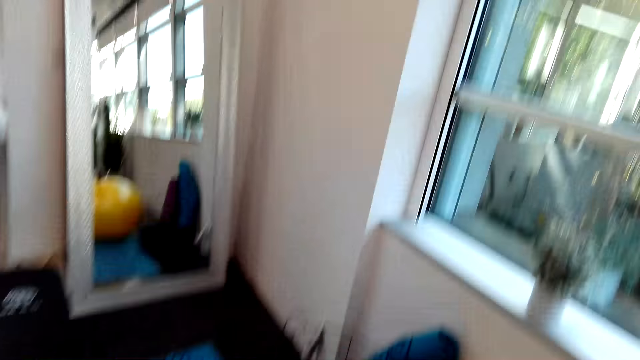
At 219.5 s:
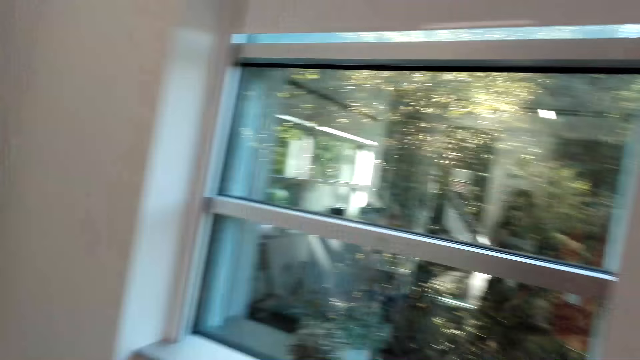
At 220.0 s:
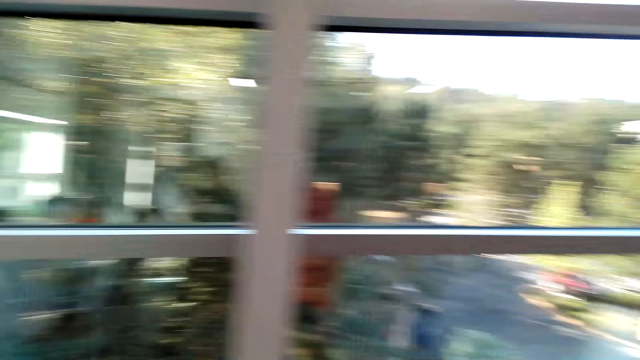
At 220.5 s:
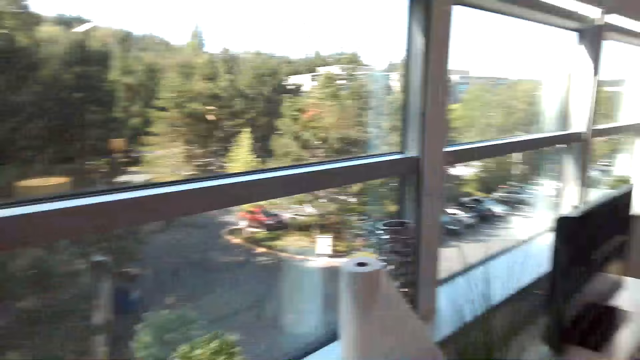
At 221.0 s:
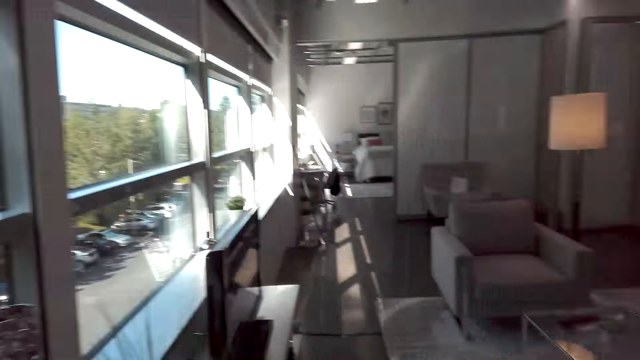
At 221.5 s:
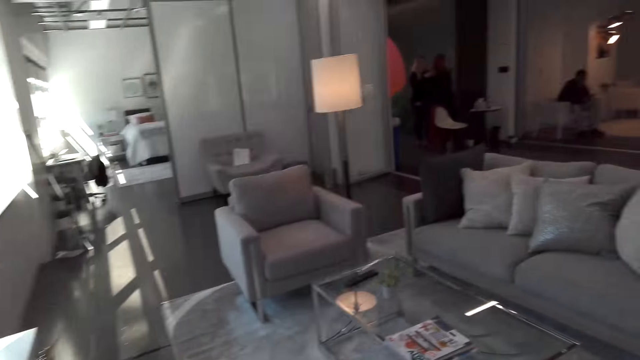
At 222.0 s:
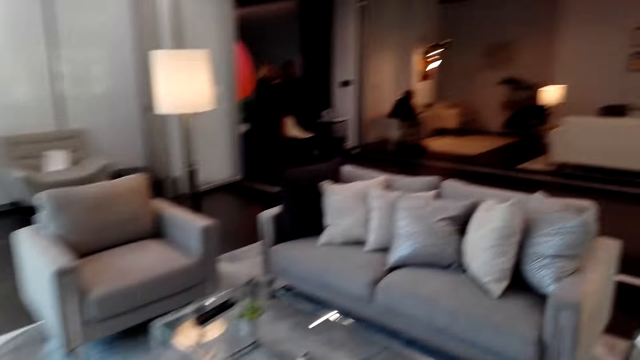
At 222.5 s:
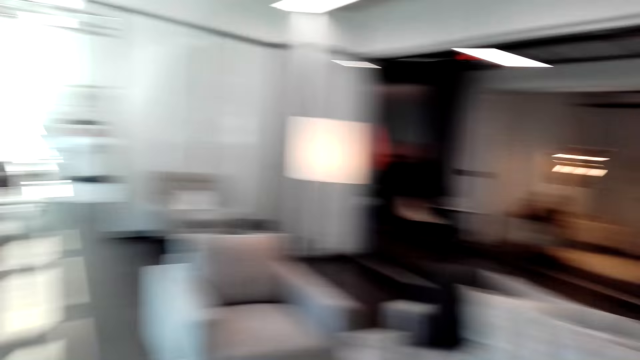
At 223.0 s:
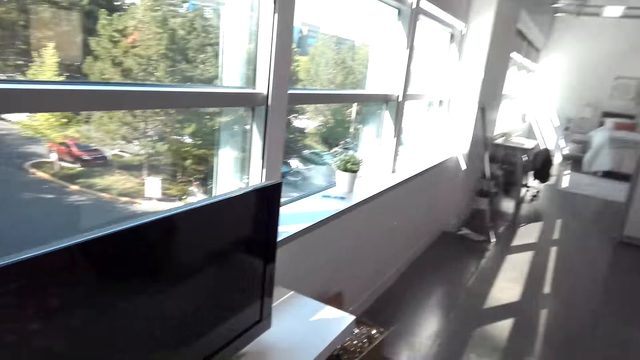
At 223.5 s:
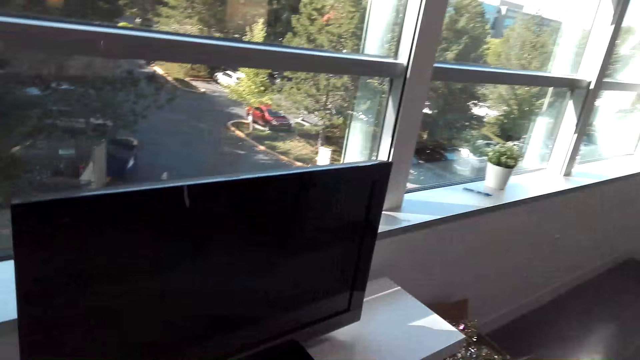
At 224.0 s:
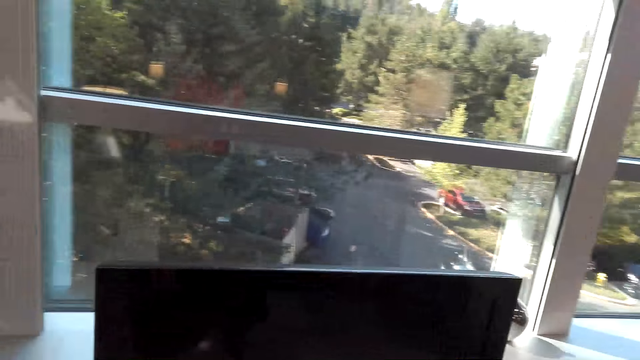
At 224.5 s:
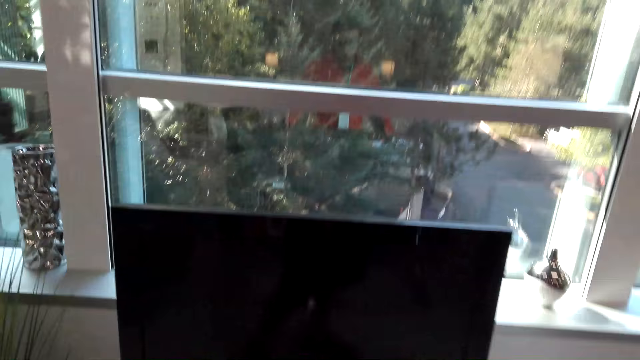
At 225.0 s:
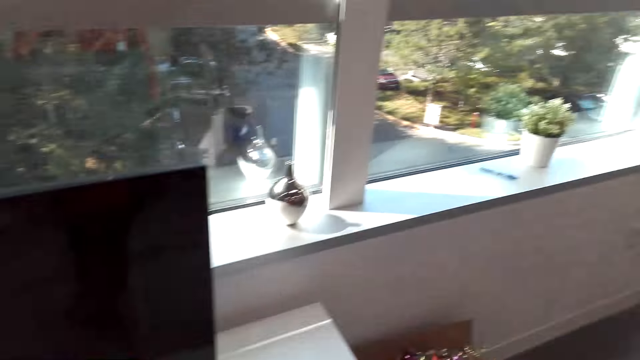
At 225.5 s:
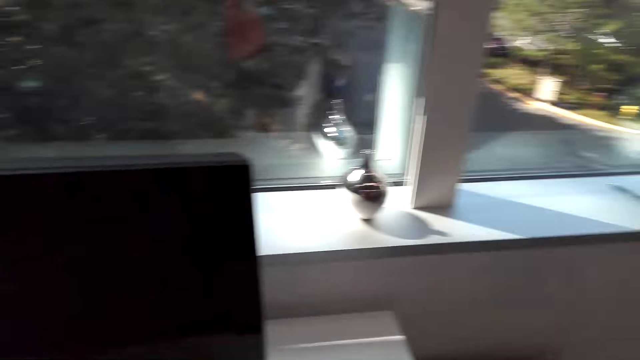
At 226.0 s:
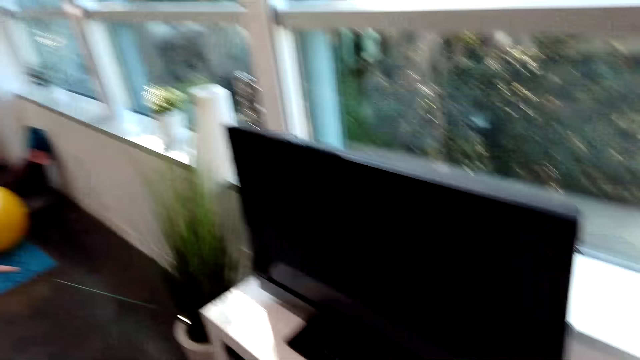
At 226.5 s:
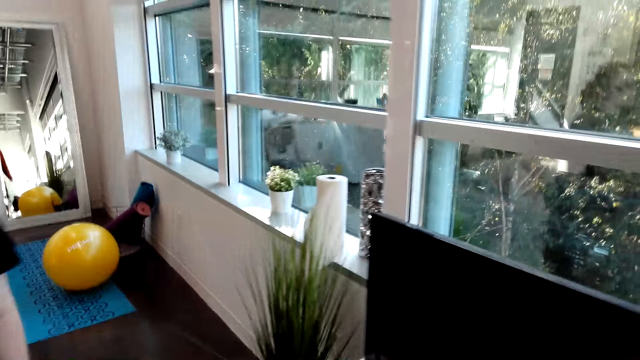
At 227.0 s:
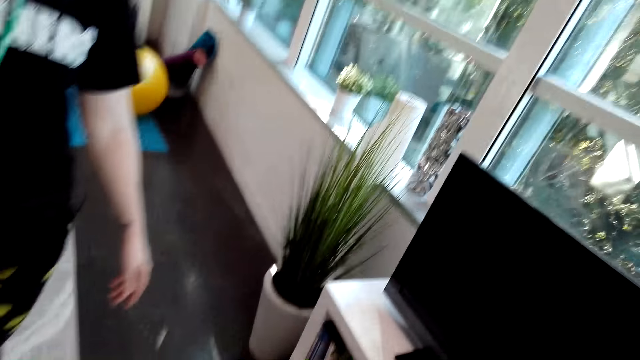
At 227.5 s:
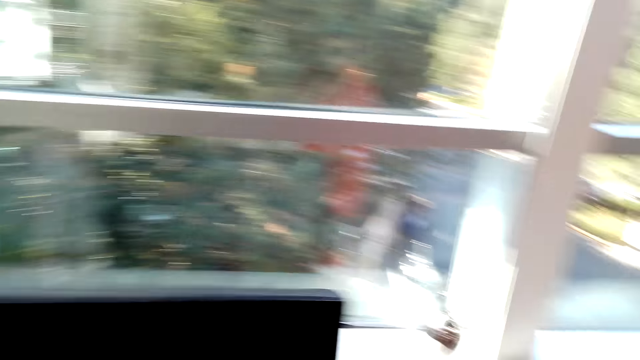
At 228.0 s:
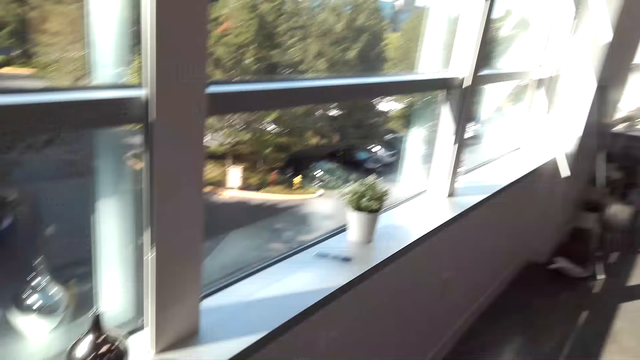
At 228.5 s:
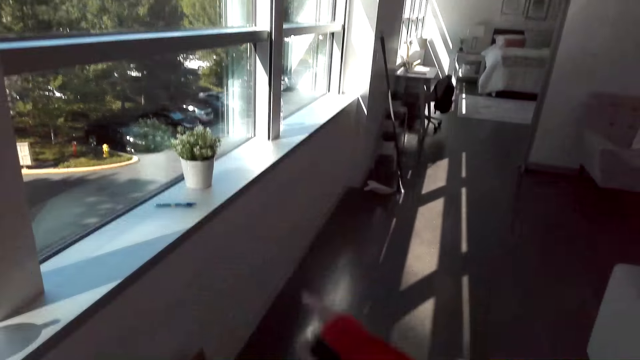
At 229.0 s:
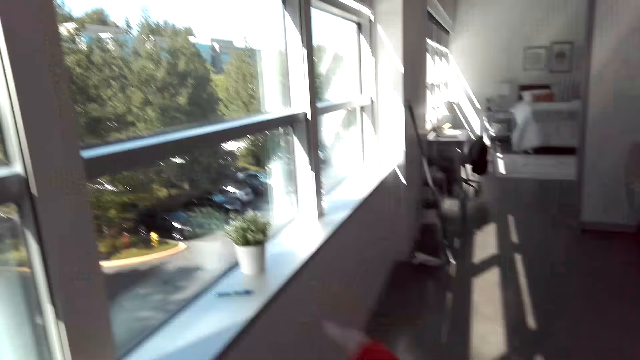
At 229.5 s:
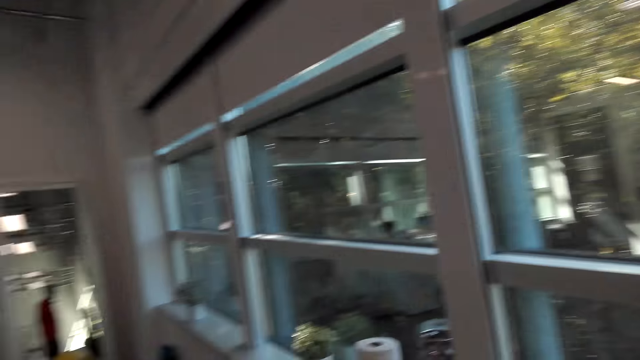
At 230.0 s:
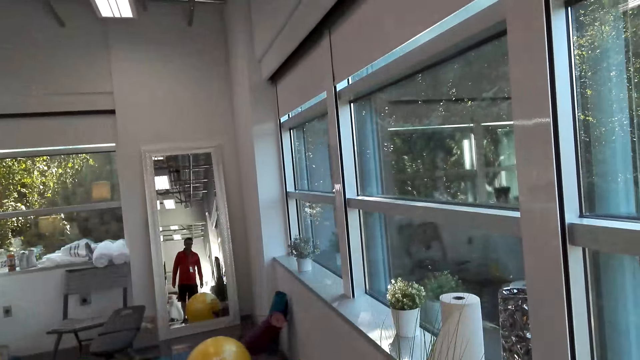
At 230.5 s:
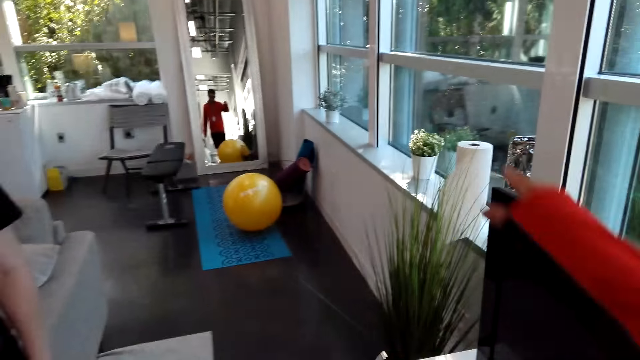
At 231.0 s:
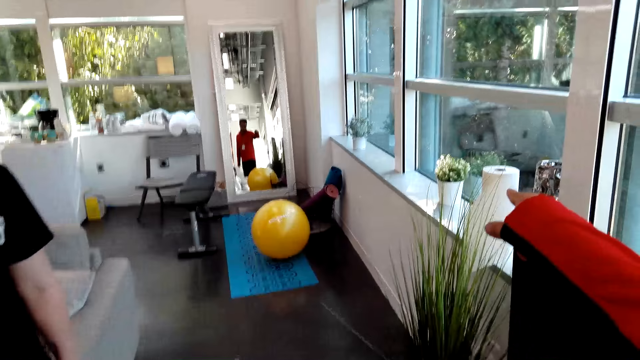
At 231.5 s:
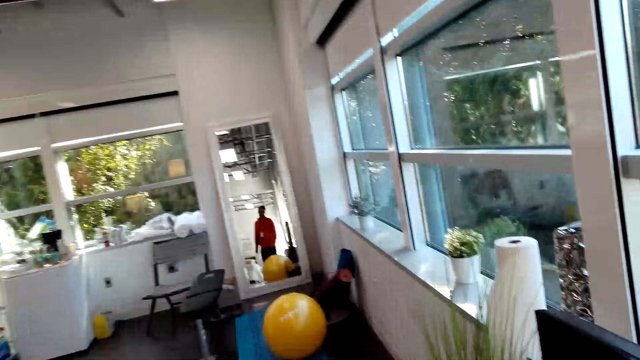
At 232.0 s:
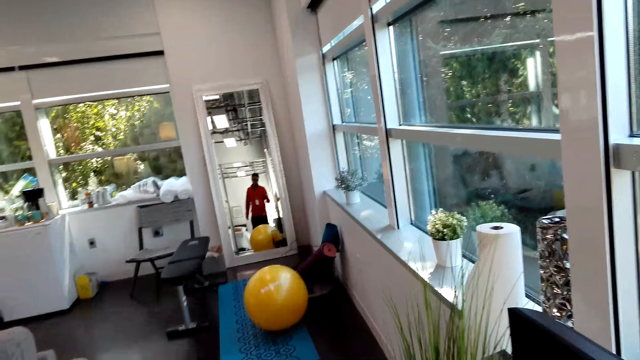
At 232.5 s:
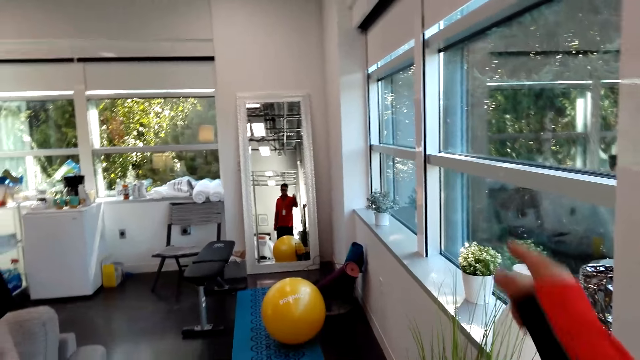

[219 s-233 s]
The camera wearer walks in the house. Someone stands beside the camera wearer. The camera wearer points at the windows.

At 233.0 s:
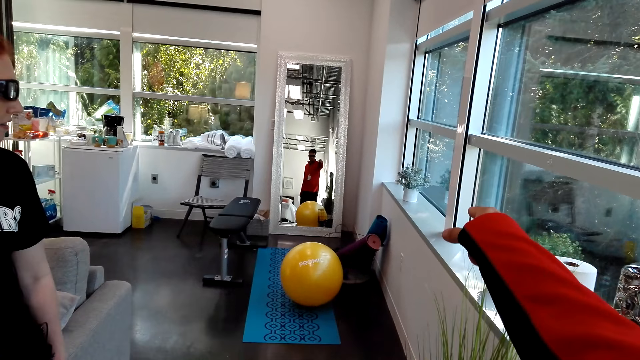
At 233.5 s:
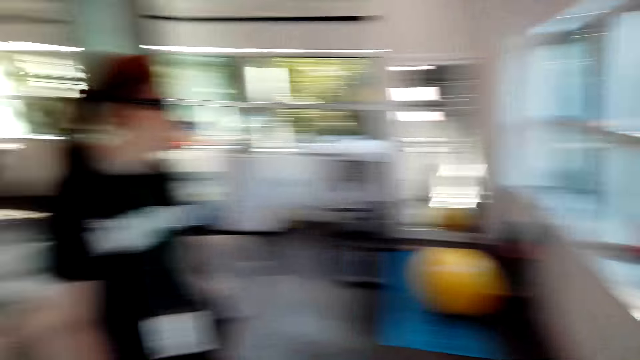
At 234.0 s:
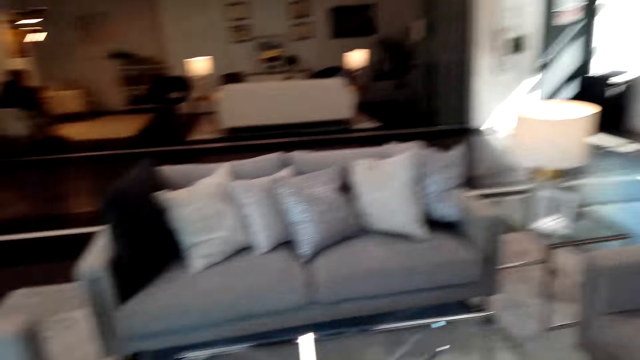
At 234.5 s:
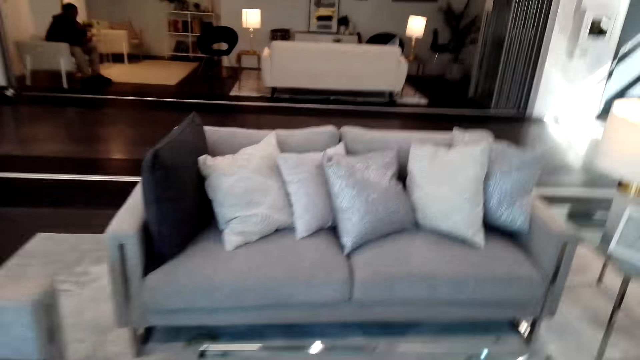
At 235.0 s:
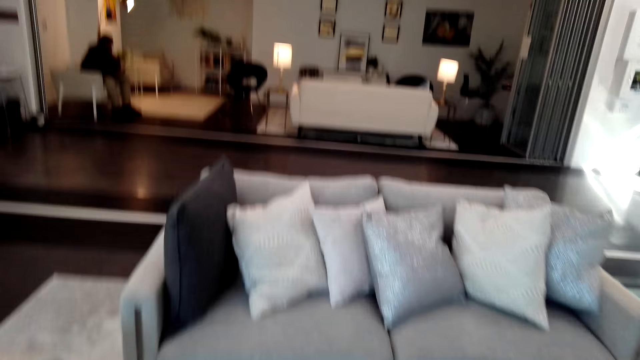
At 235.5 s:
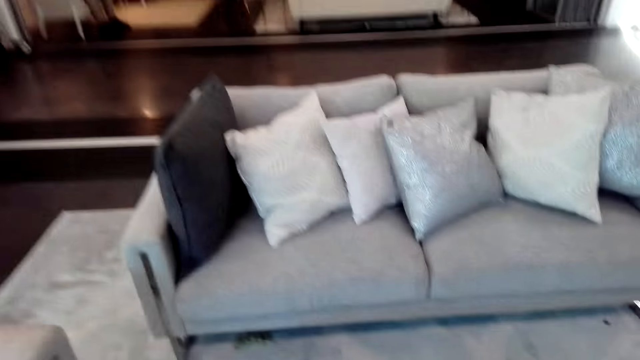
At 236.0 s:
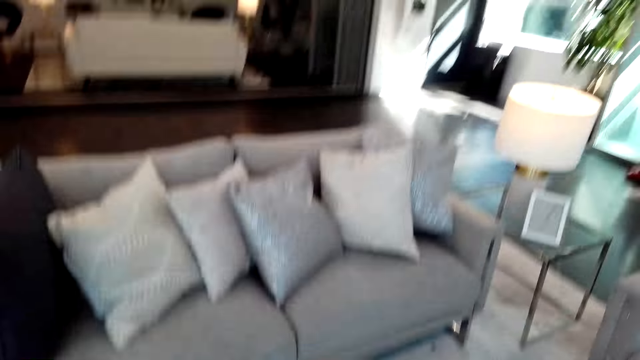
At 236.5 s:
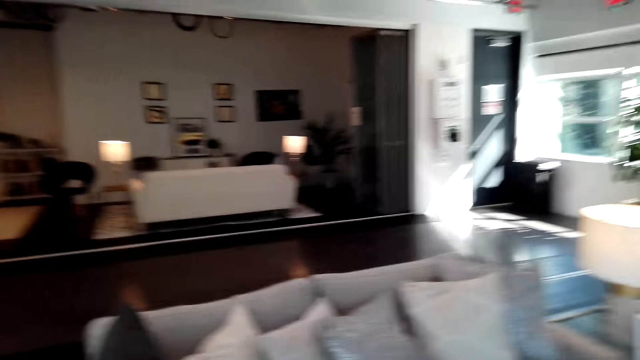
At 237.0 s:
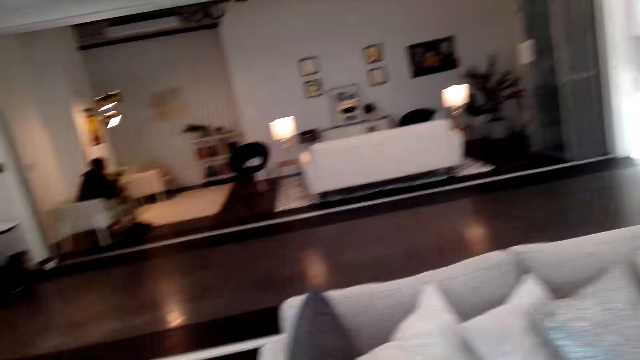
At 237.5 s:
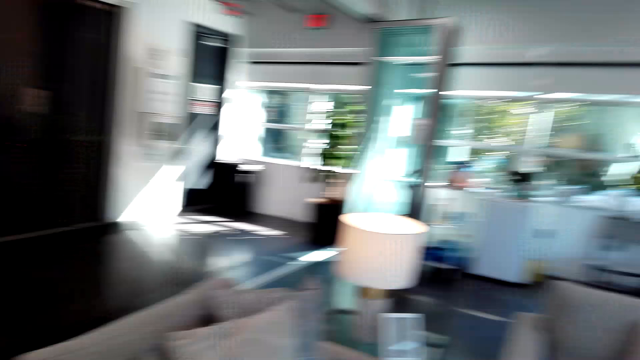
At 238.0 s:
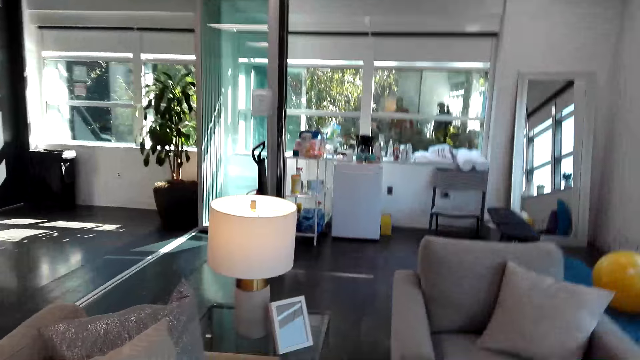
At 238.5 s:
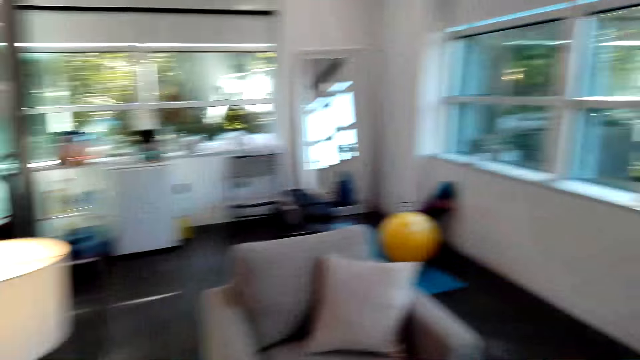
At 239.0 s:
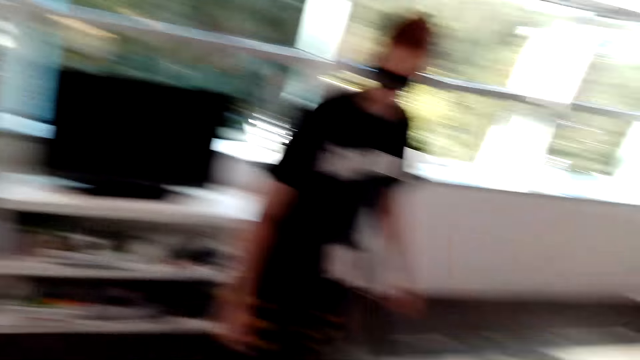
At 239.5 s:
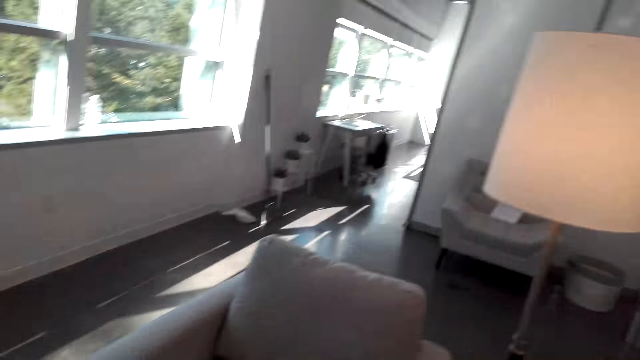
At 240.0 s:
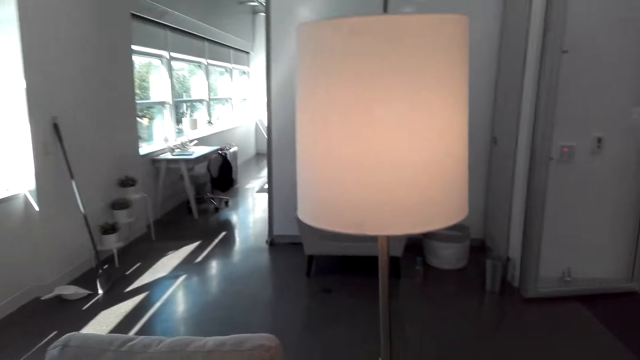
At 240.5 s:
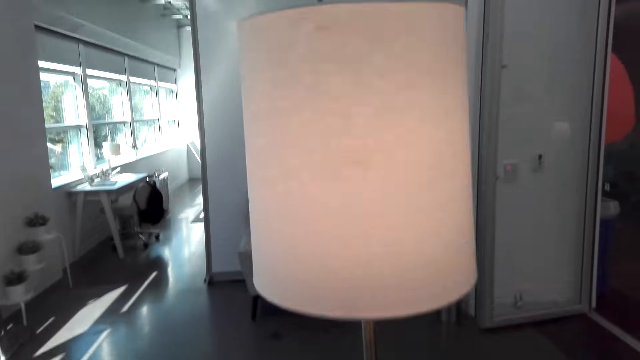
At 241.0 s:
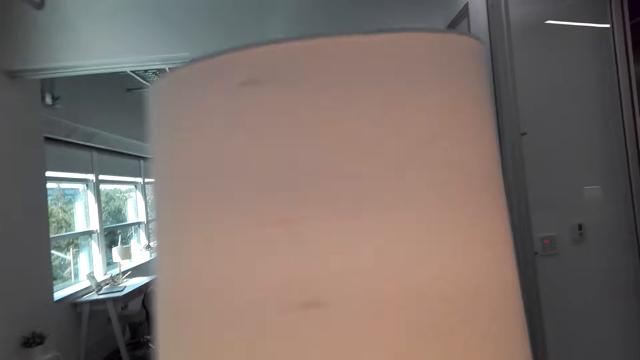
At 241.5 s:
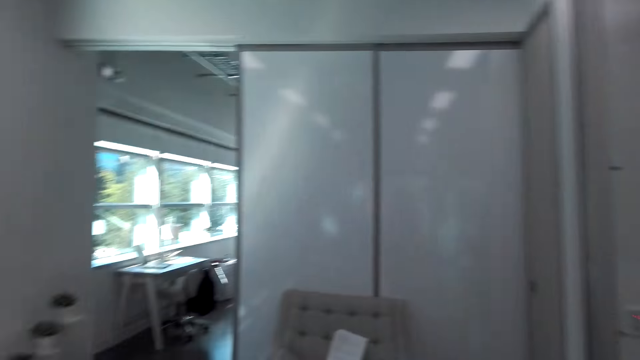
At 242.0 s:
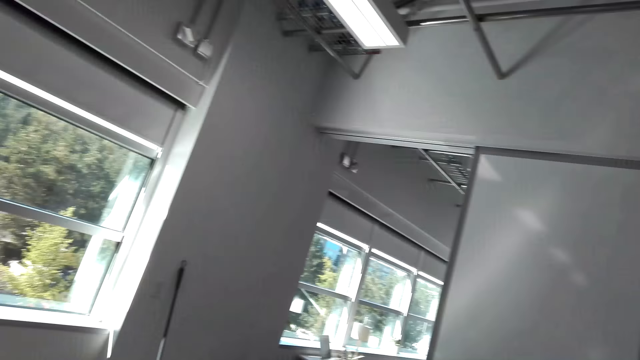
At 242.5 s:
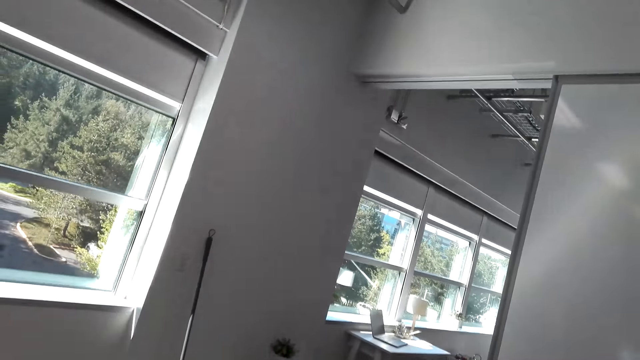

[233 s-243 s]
The camera wearer walks towards the seat. They walk in the house.
